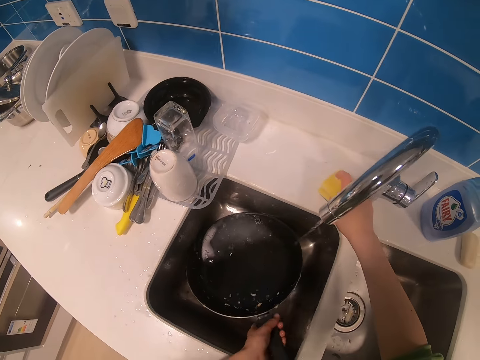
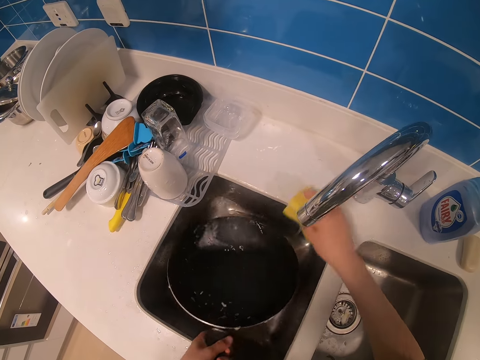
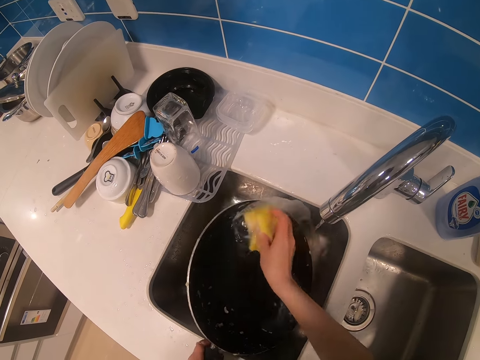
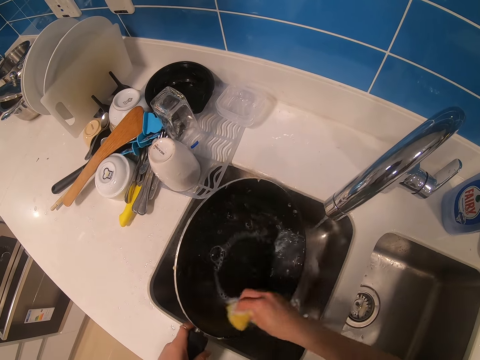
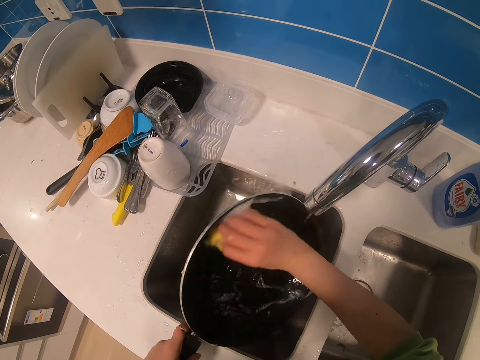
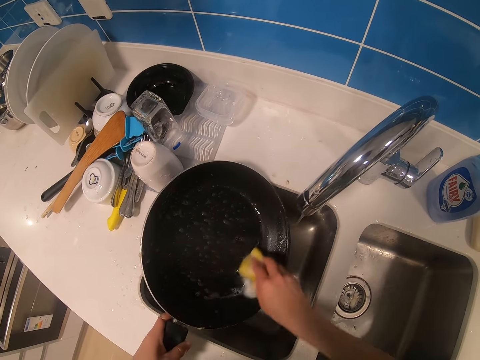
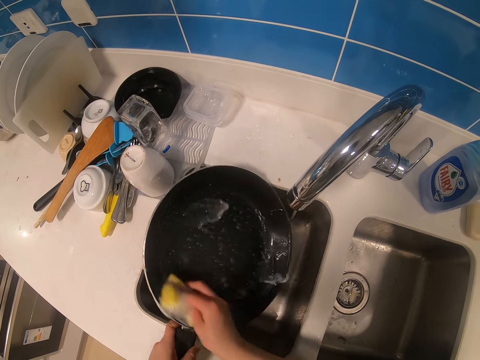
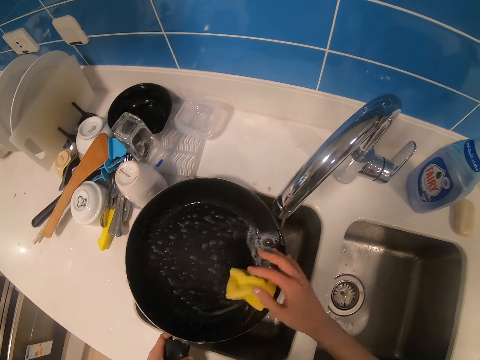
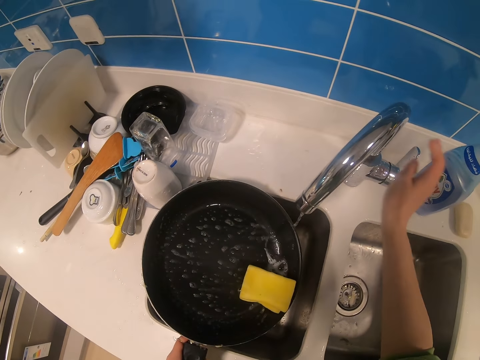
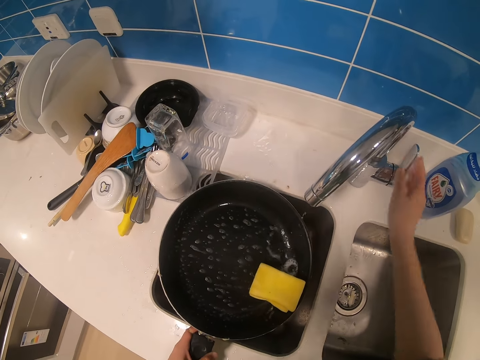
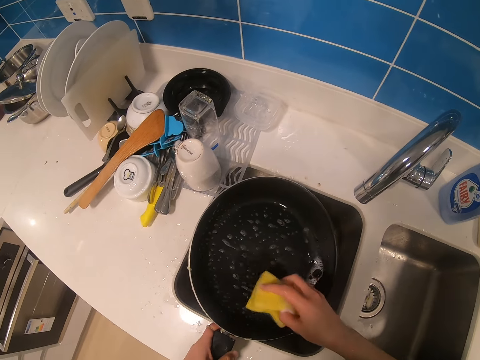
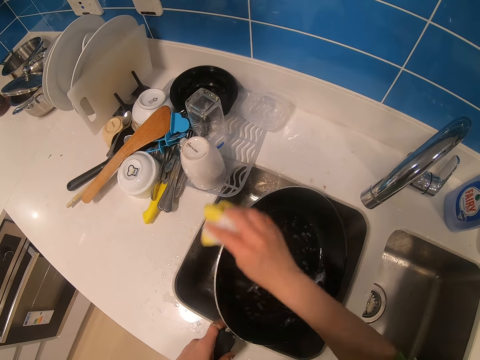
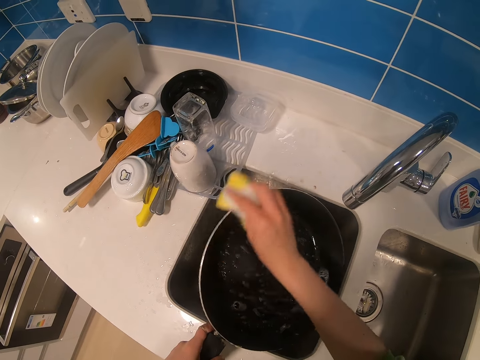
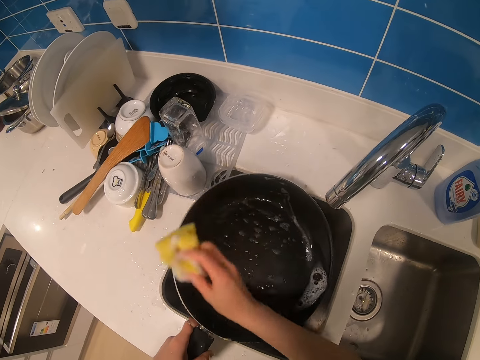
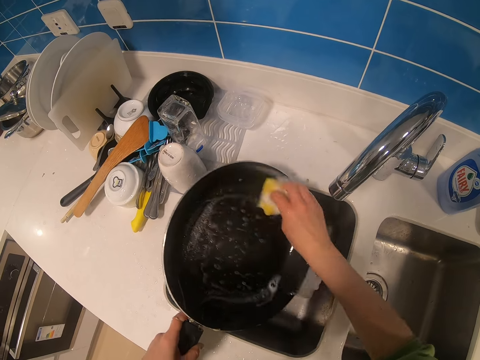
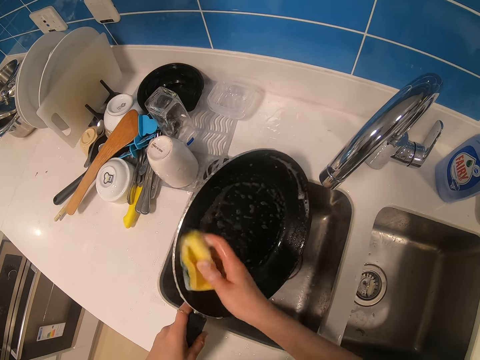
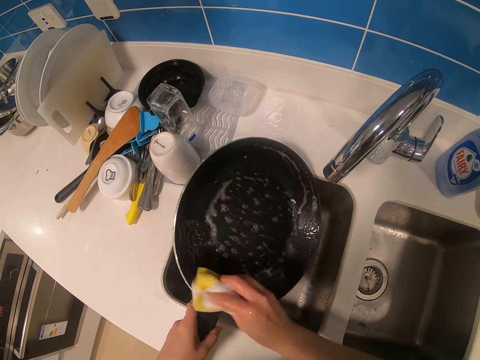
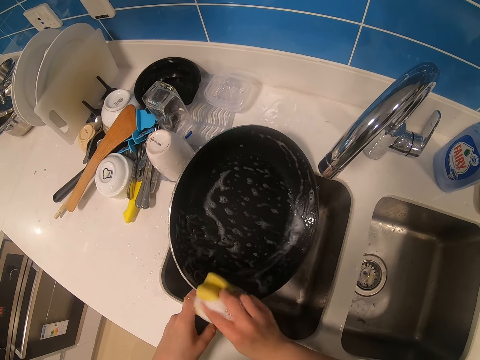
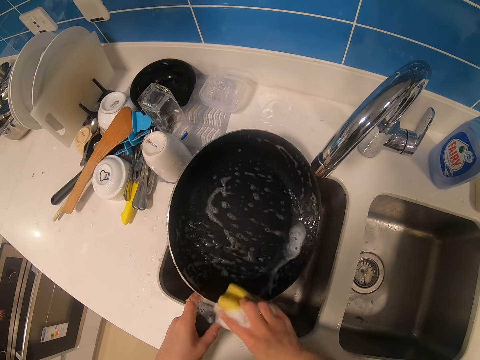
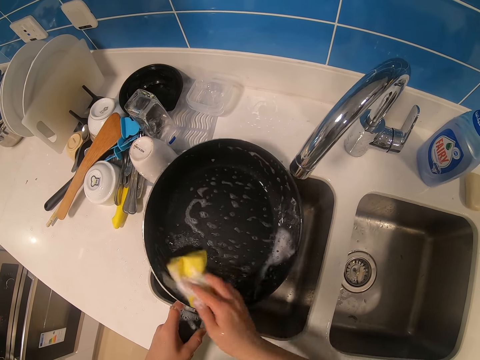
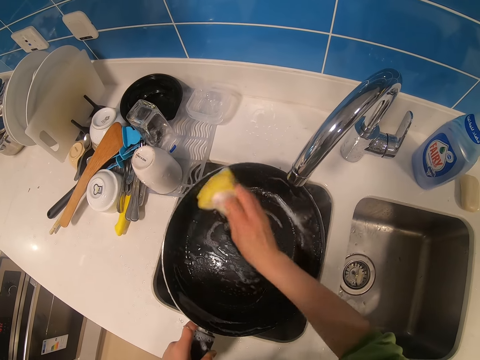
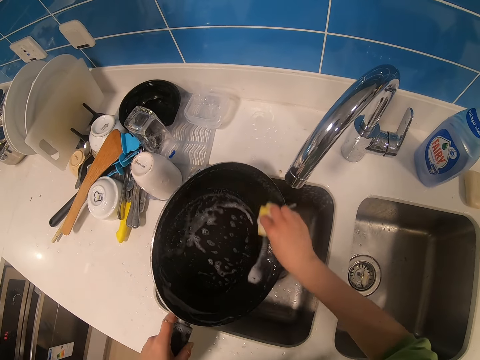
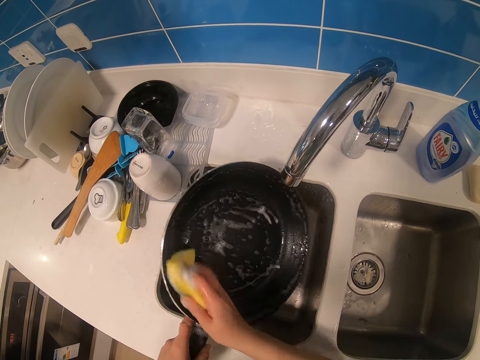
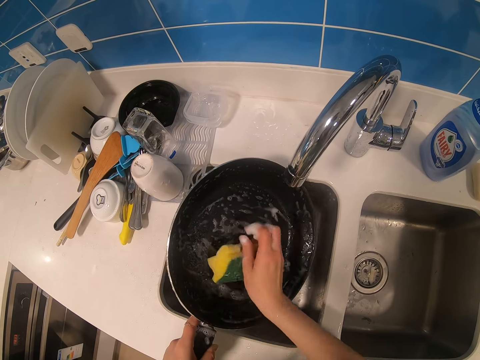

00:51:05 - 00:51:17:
The camera wearer picks a sponge. They pick up a frying pan. They wash the frying pan and rinse the frying pan. They hold the tap. They close the tap. They wash the frying pan.

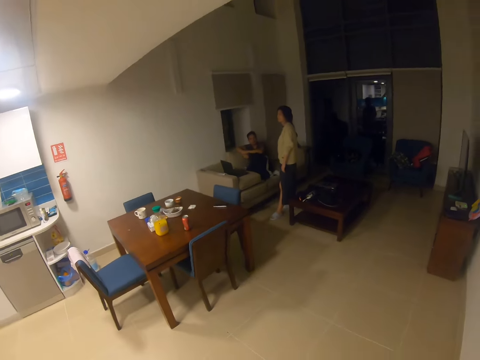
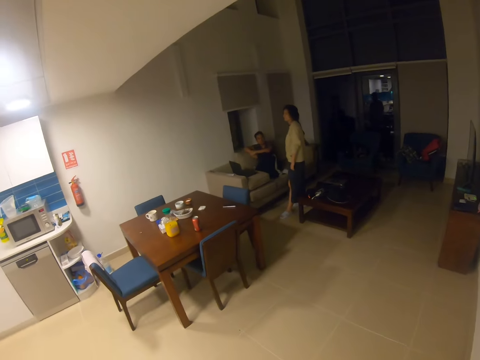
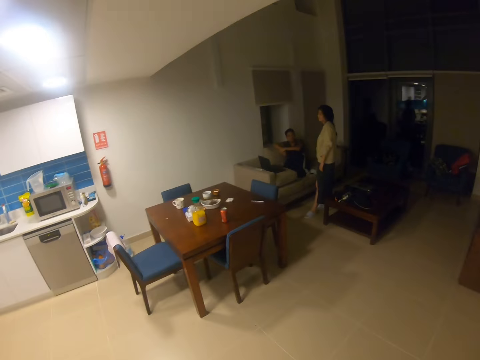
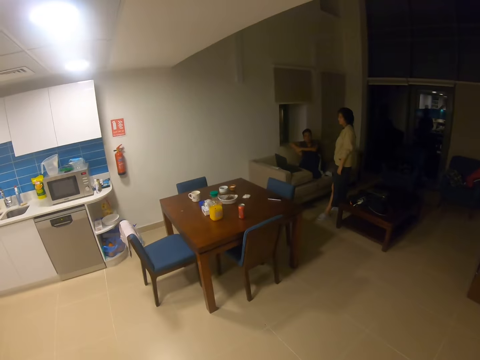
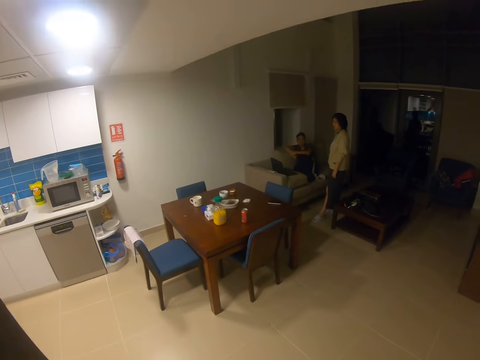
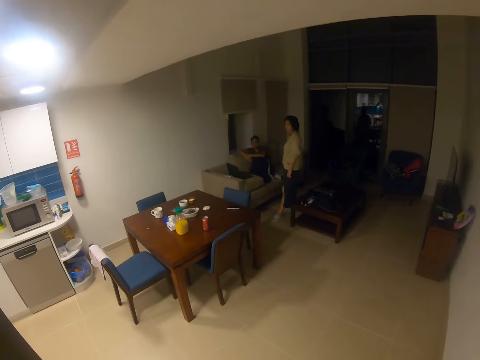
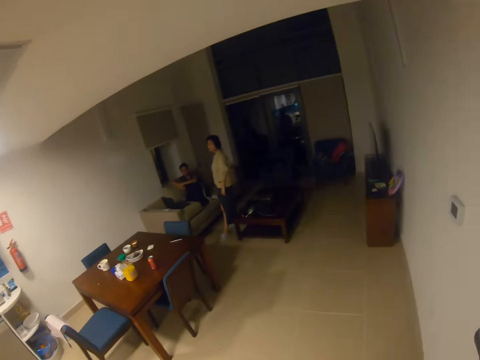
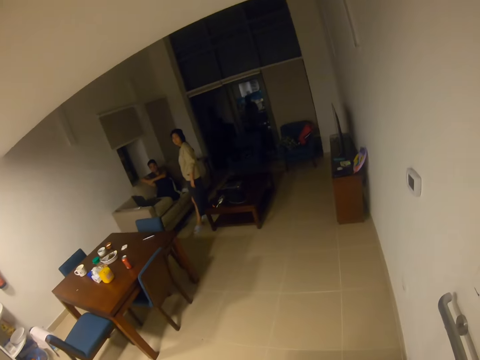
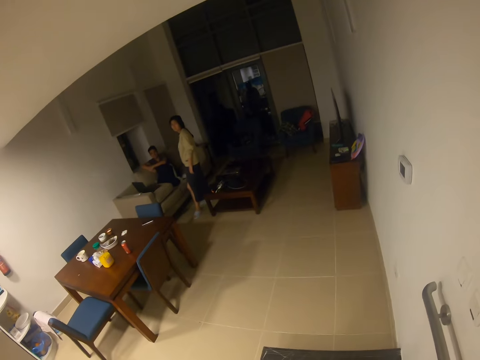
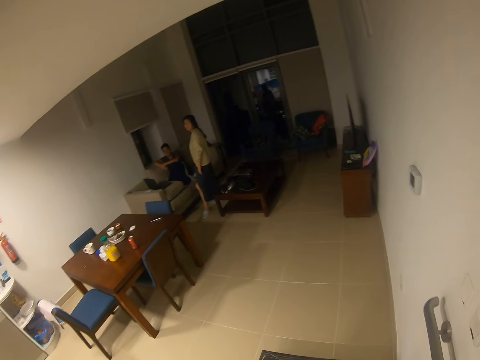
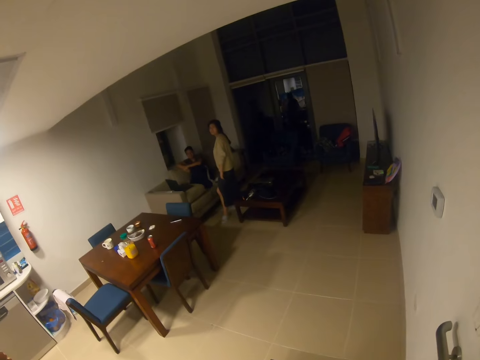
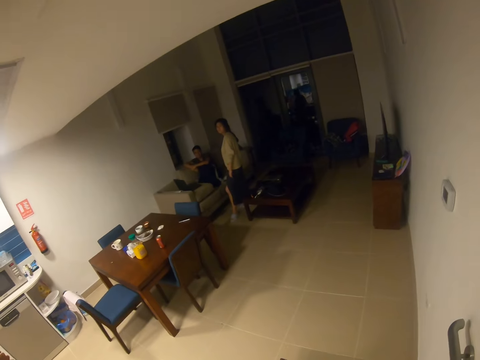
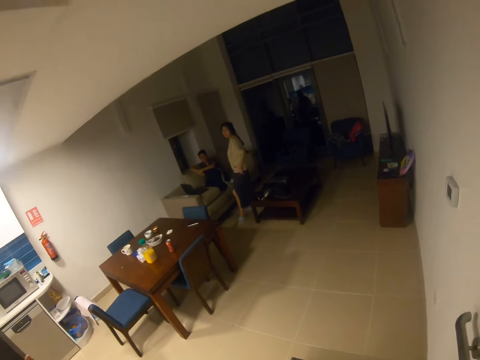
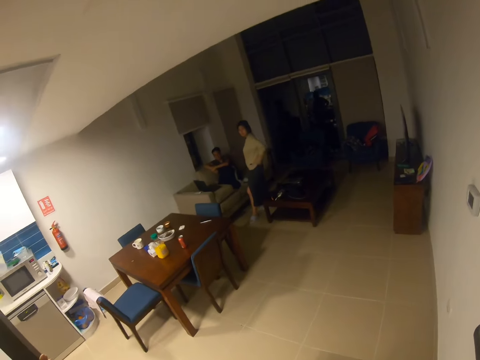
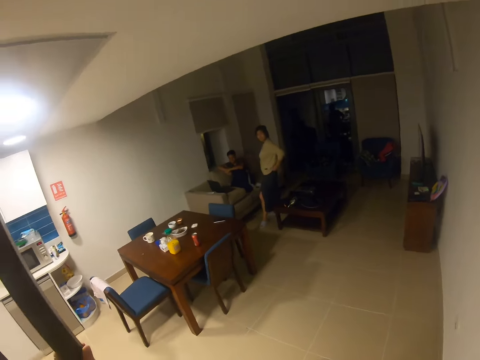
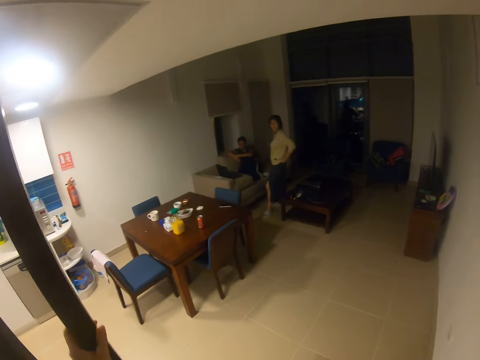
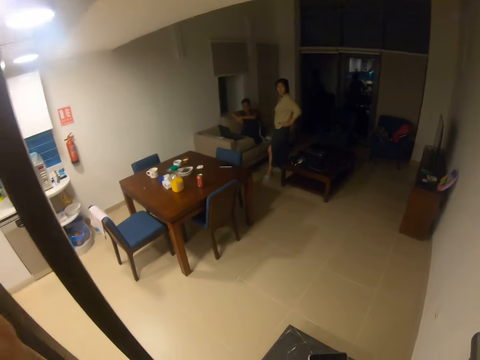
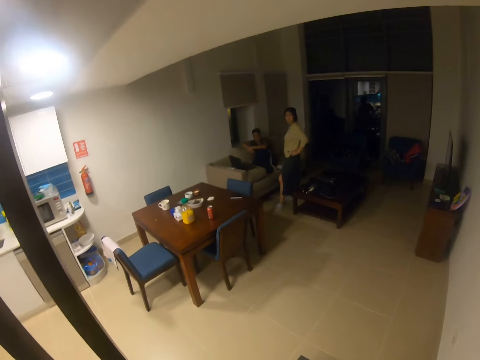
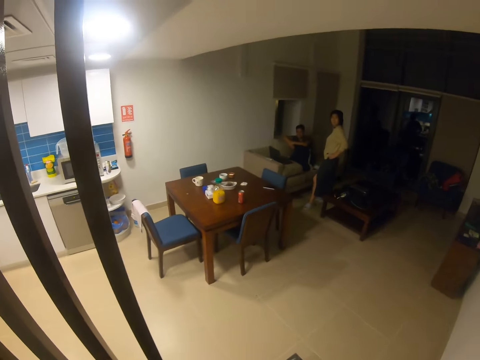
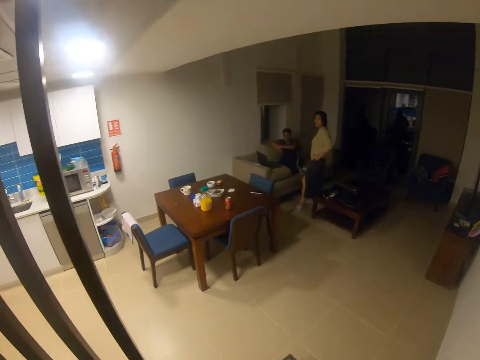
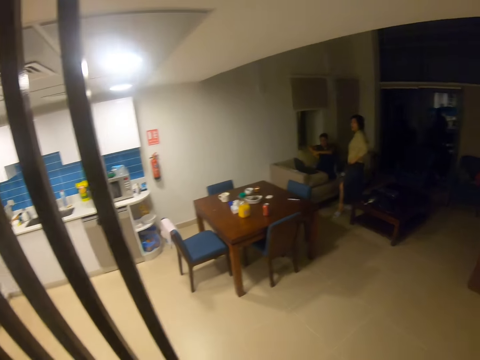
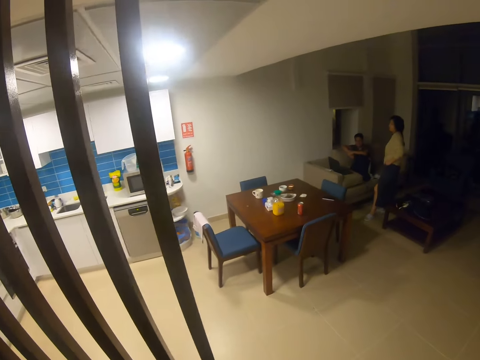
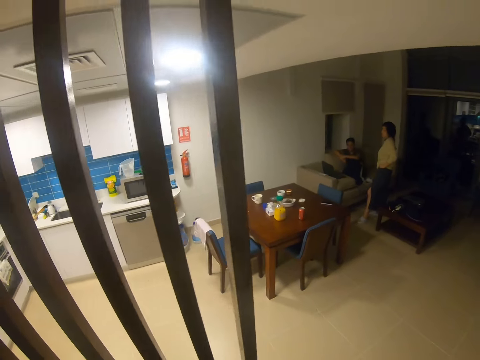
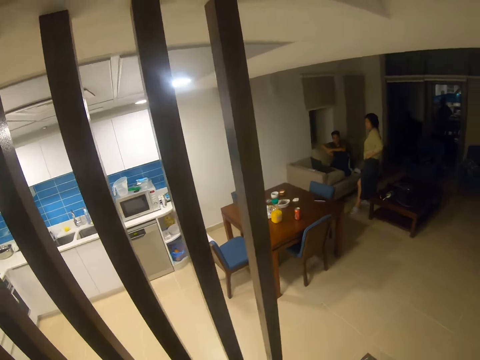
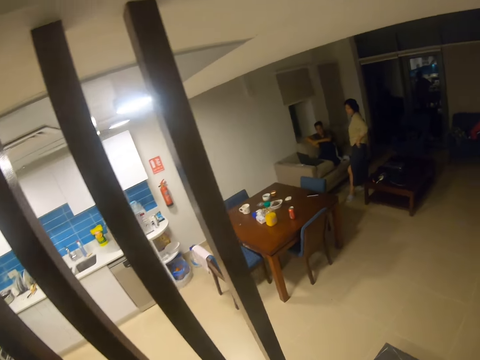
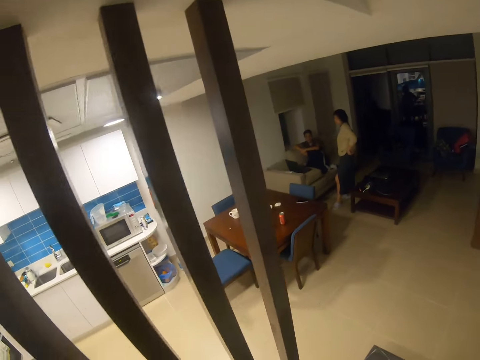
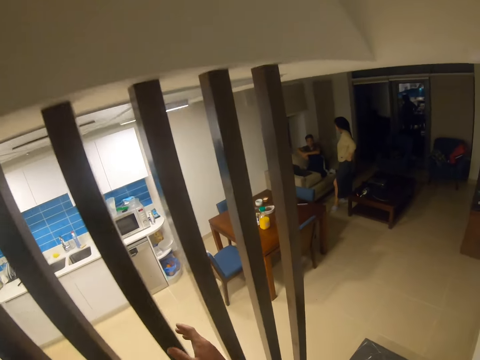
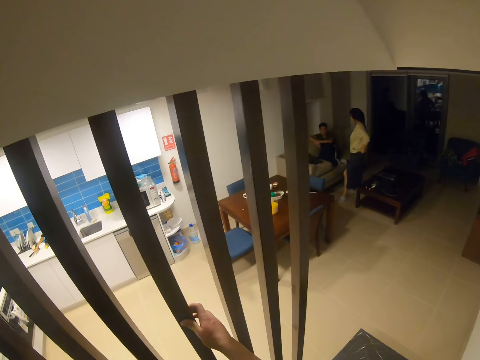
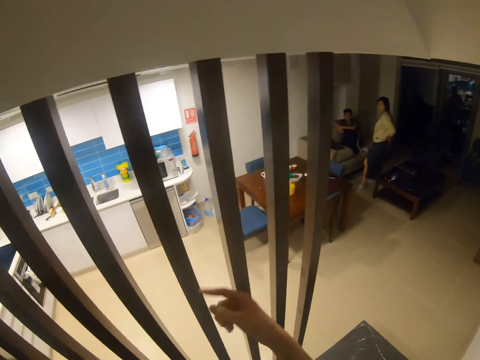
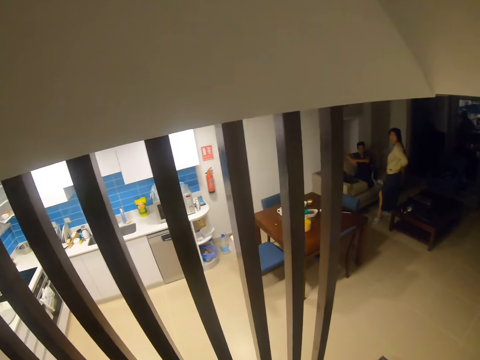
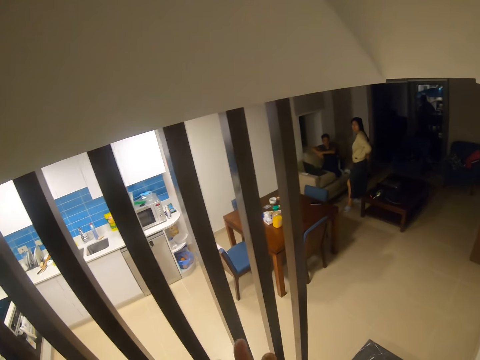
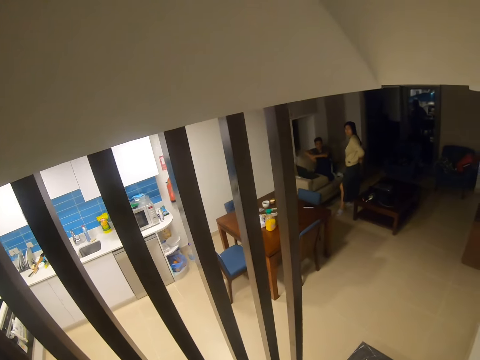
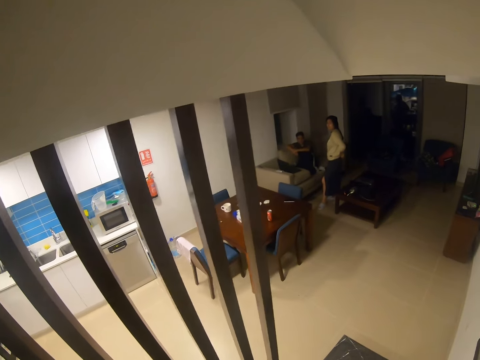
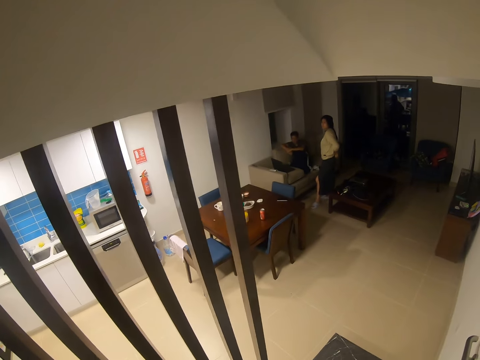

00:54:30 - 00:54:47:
A person converses with the camera wearer. The camera wearer converses with the person and a woman. The person converses with the camera wearer.
